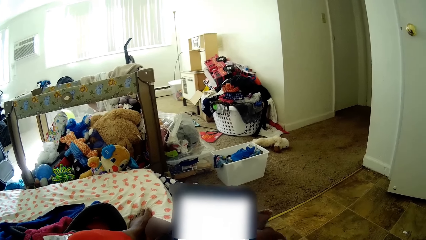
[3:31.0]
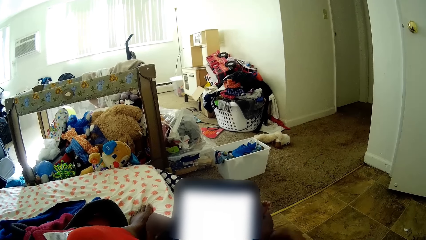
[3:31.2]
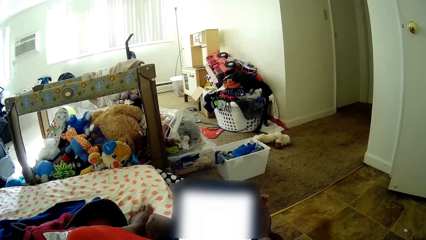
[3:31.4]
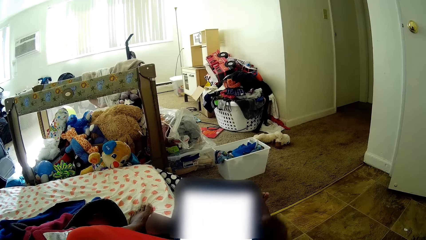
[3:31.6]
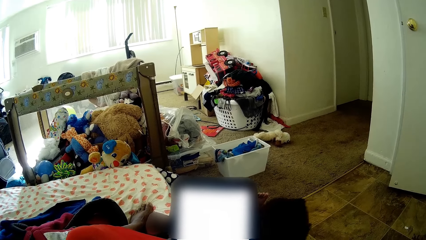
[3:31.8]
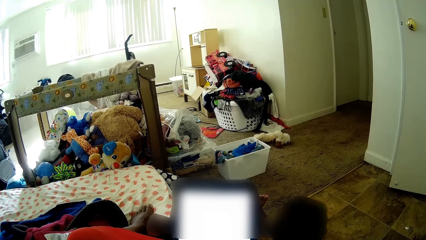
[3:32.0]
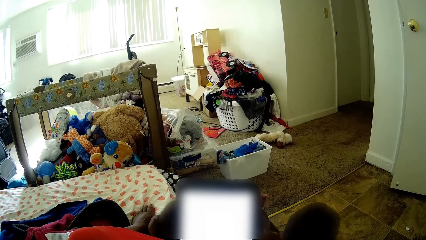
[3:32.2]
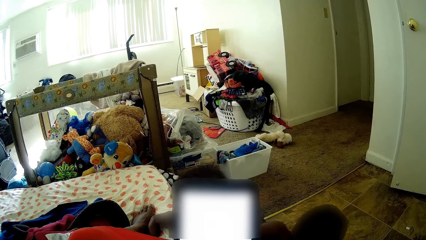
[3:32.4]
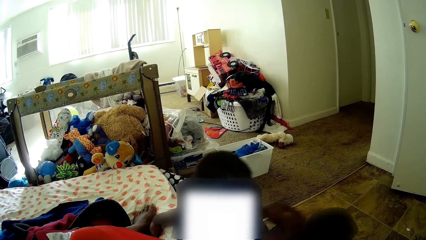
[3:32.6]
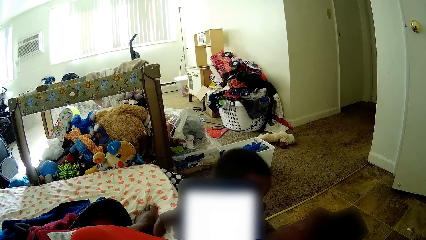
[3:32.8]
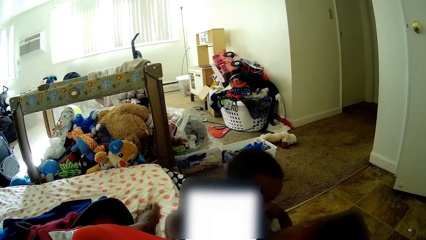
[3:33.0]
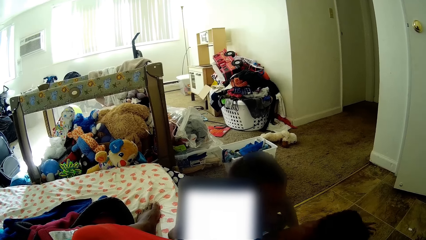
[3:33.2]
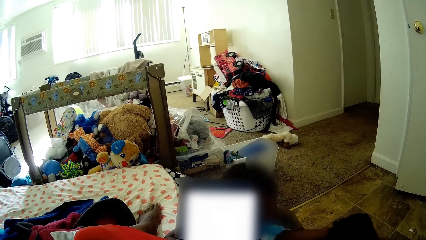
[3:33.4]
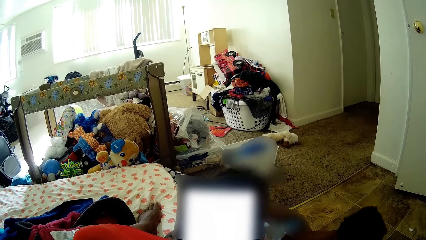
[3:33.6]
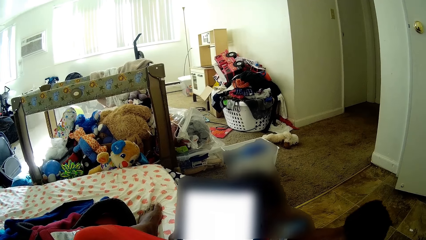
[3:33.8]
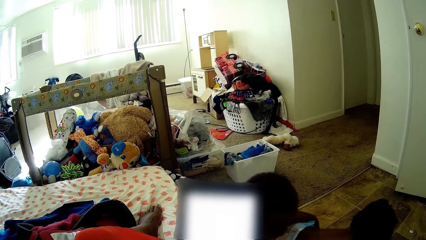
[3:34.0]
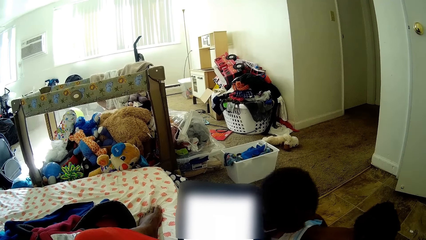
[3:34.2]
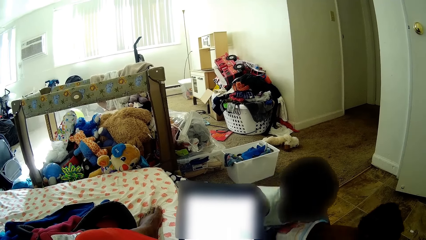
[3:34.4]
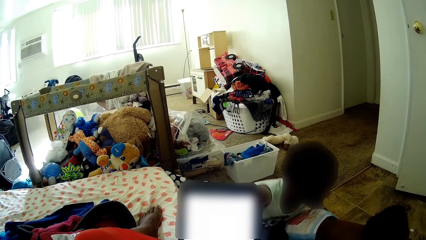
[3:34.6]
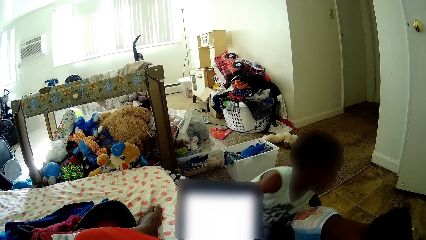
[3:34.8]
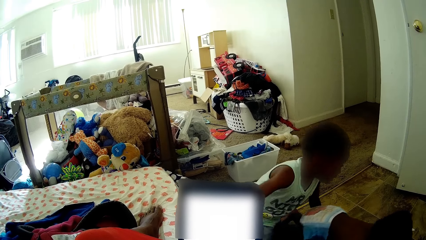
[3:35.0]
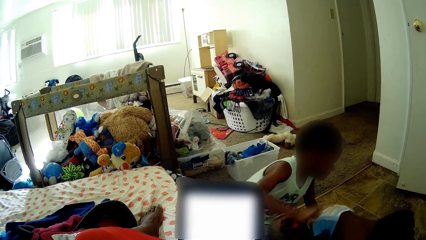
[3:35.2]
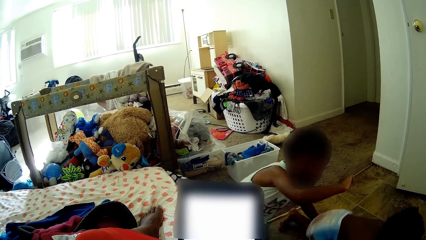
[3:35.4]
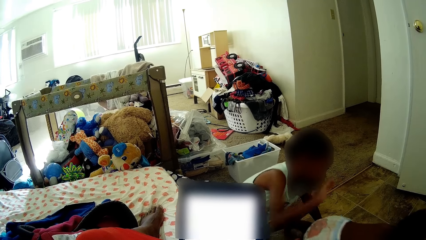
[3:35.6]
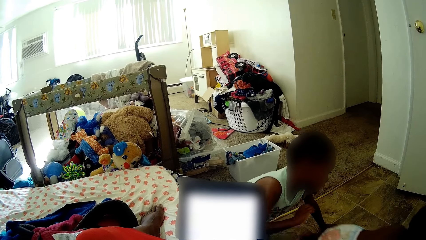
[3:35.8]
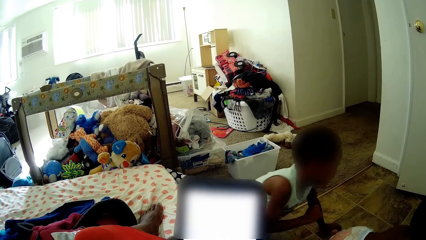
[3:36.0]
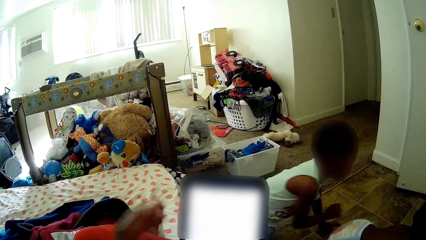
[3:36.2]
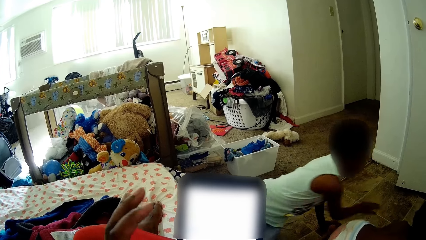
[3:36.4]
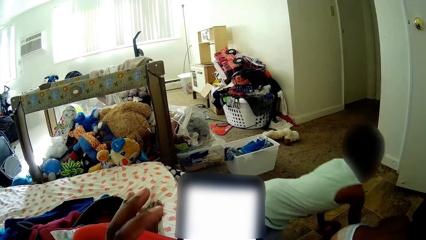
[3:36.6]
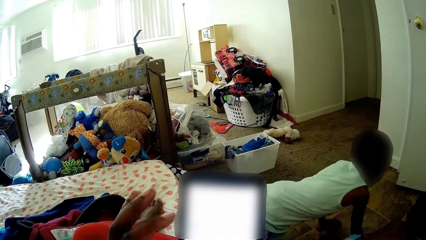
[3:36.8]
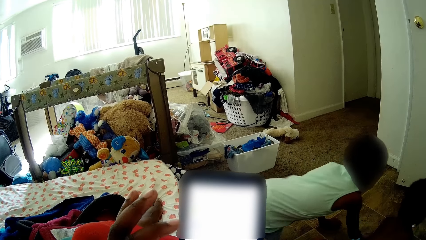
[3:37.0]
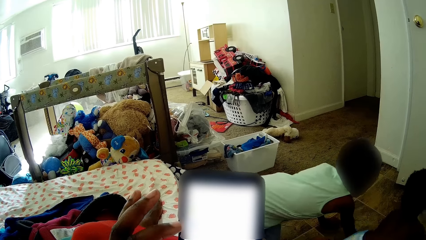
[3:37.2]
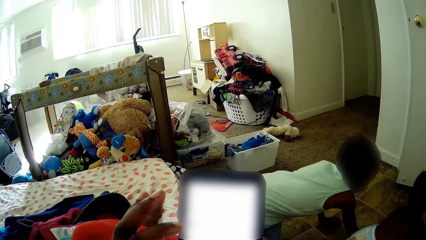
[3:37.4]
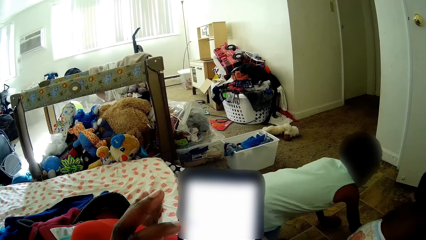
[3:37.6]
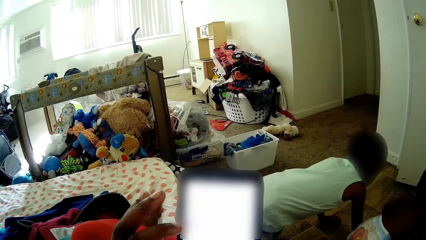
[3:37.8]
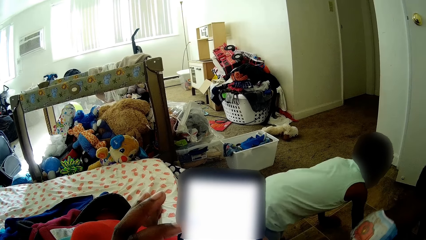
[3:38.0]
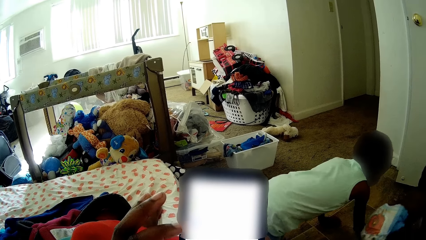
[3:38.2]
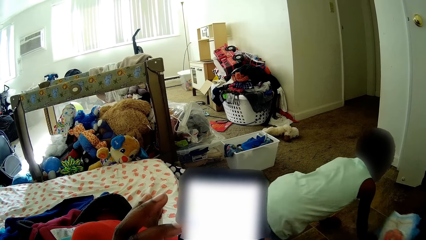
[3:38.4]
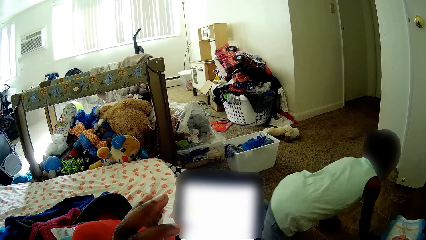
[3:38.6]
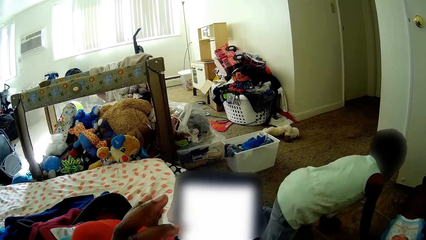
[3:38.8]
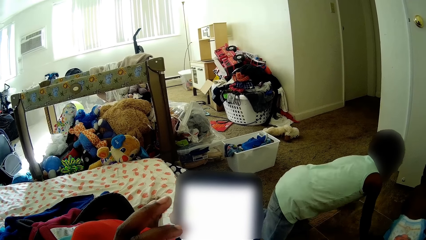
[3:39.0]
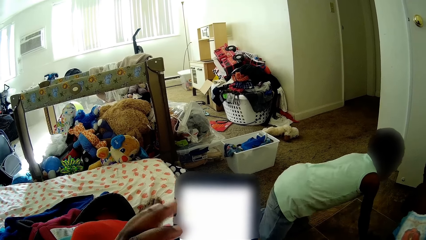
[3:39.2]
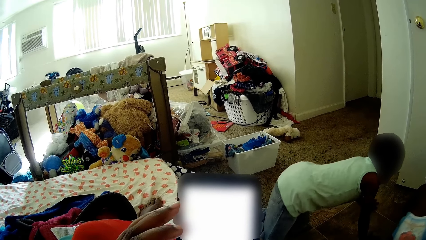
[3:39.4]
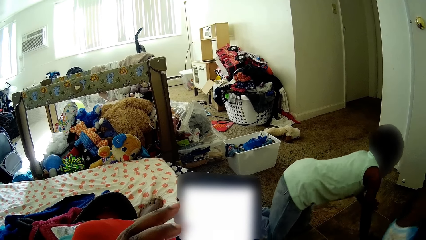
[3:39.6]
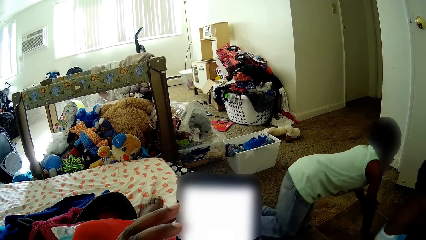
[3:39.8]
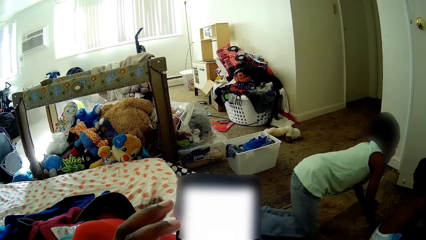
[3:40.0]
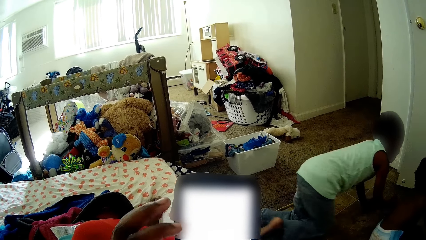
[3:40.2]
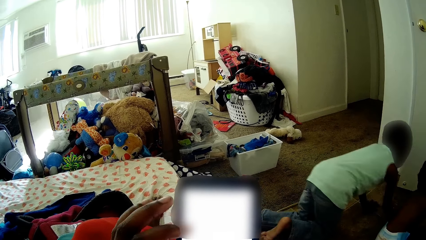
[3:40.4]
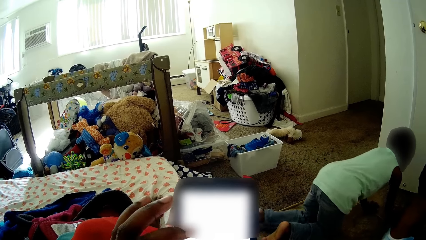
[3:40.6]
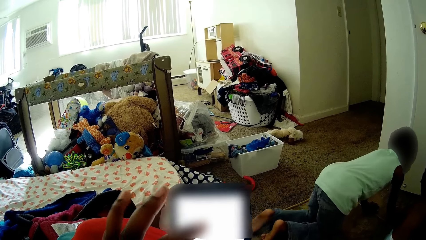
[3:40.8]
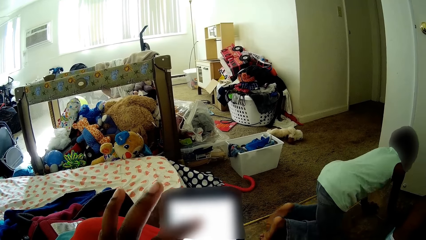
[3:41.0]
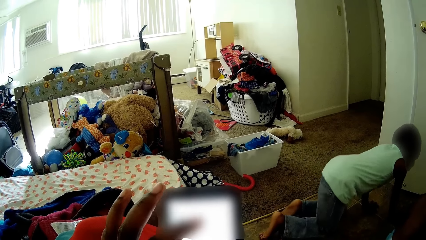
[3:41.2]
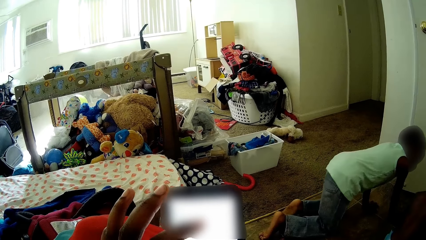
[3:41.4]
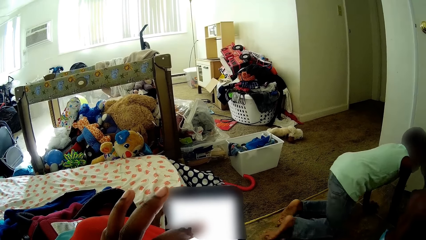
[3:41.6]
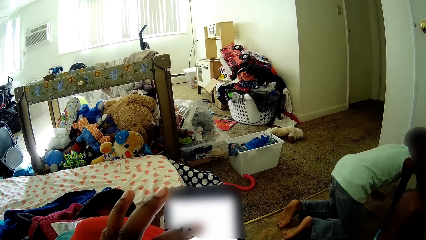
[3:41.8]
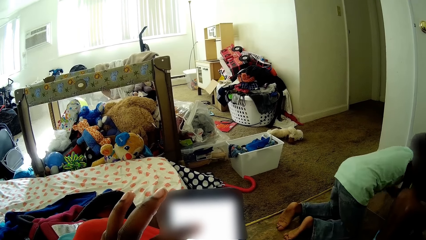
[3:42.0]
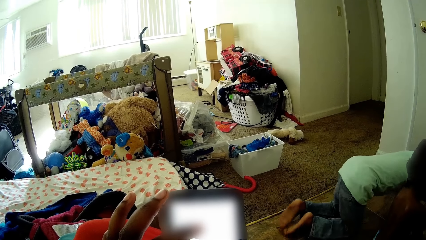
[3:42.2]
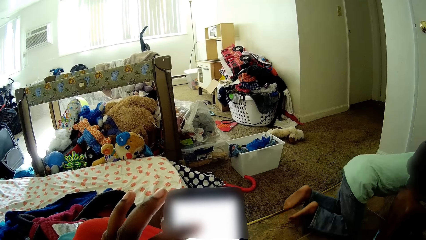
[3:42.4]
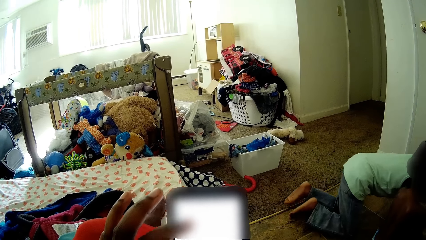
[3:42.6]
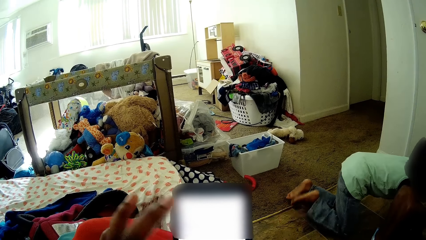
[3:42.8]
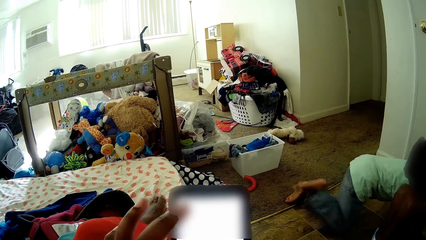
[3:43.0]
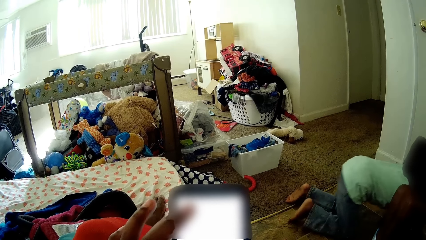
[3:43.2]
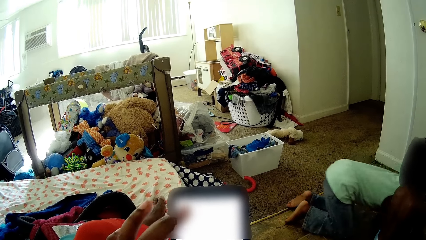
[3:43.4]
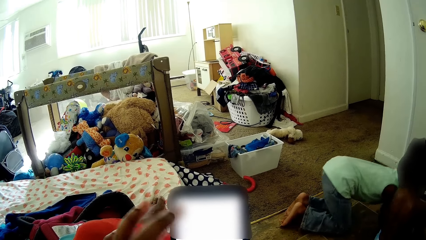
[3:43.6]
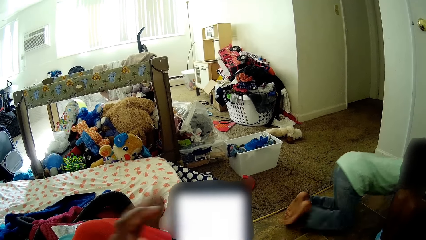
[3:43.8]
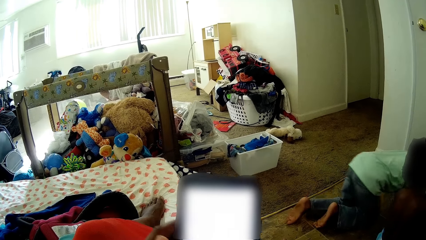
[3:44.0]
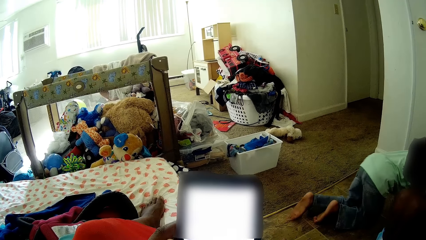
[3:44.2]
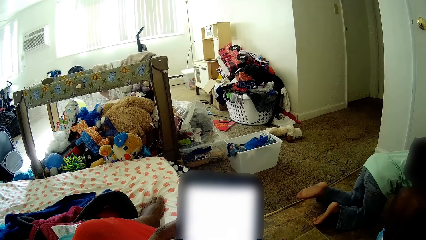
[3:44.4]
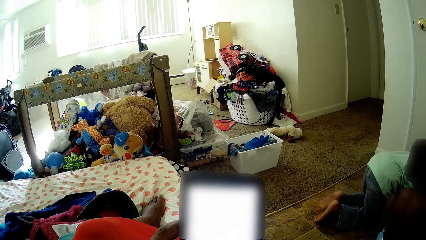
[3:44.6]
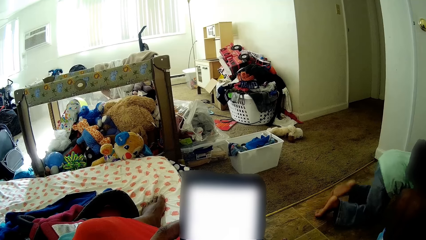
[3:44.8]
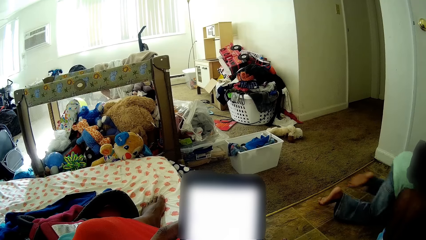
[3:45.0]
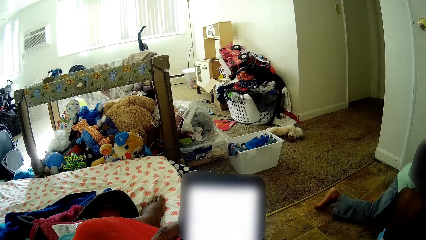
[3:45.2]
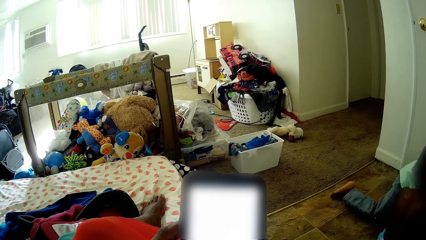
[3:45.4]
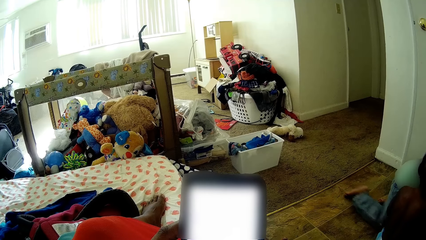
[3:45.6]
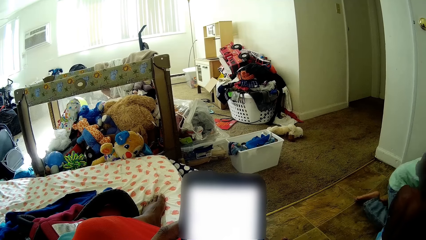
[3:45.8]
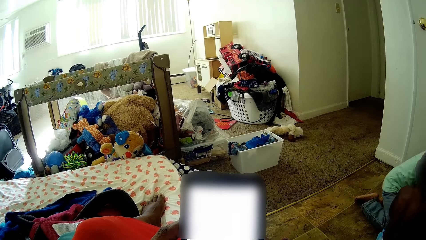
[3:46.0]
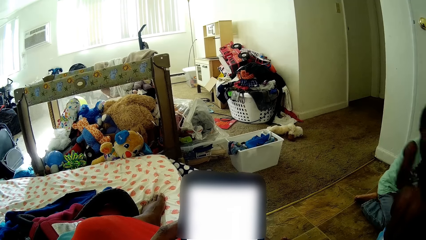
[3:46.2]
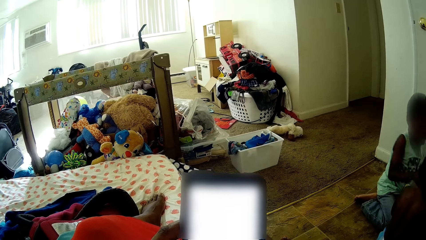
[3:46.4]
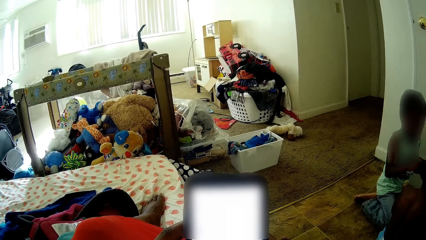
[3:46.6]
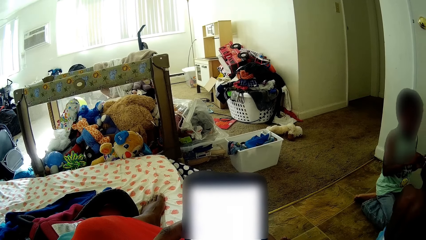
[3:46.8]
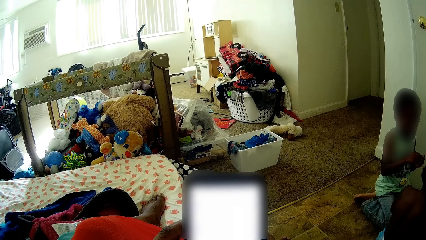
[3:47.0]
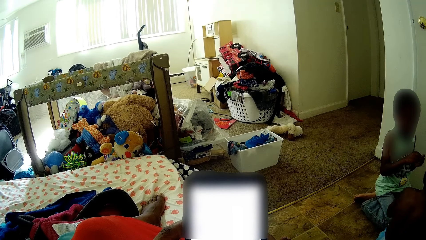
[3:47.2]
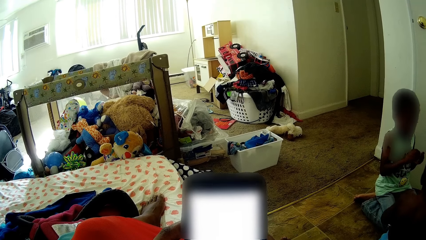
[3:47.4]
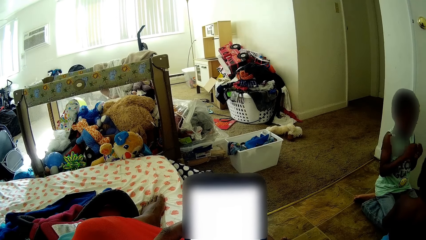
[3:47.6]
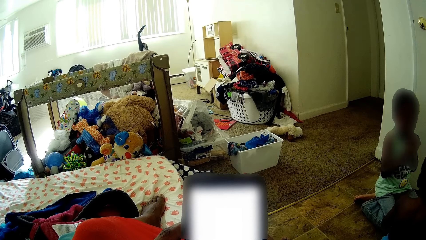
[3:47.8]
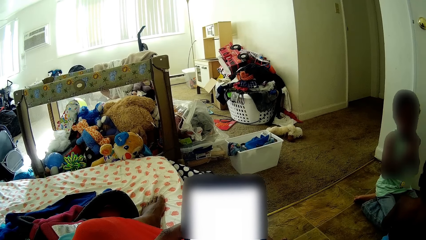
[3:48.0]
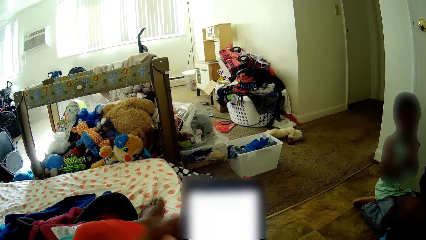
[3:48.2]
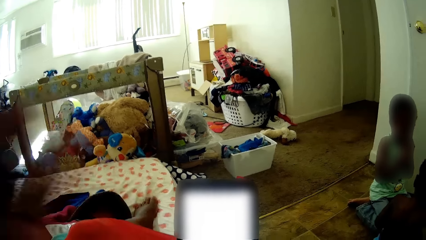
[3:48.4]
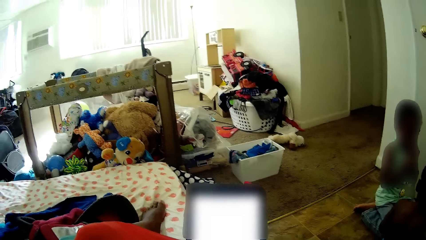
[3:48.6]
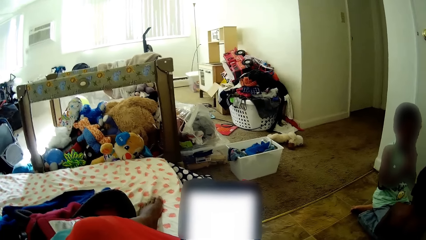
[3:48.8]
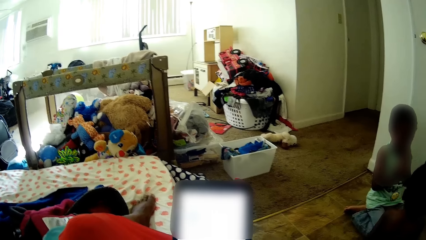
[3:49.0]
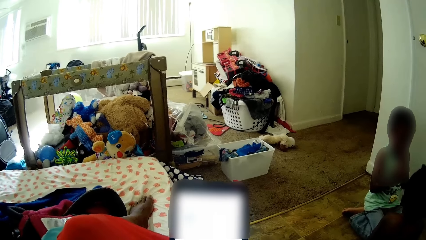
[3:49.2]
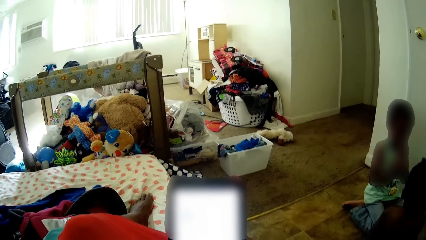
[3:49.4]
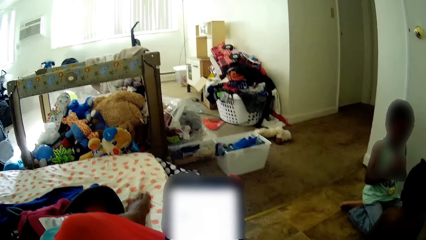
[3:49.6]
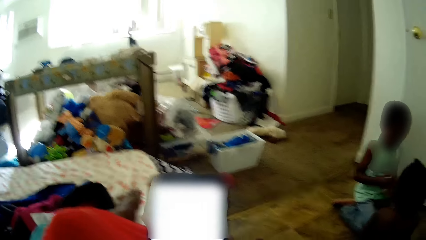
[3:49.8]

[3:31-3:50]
The boy holds the baby with his left hand. The baby crawls on the floor. The boy crawls on the floor. The camera wearer presses the phone with her left index finger. The baby moves on the floor. The boy moves on the floor. The boy holds the hands together and moves the hands to the mouth.
